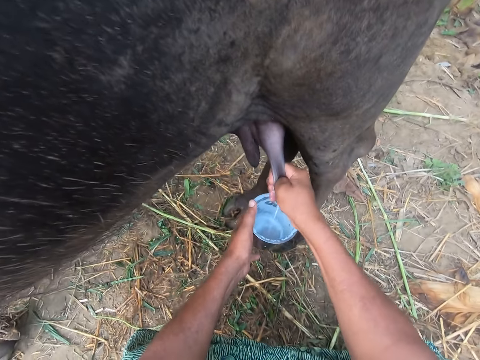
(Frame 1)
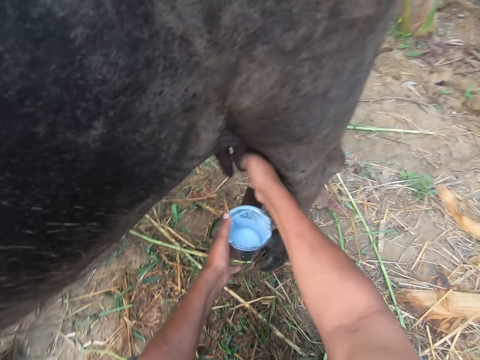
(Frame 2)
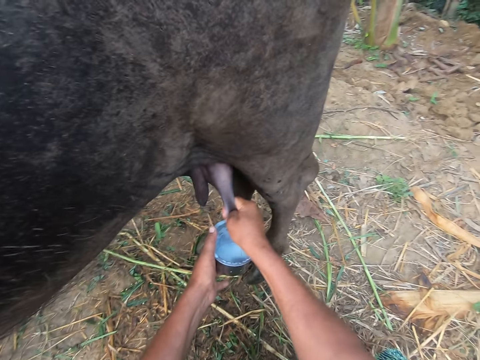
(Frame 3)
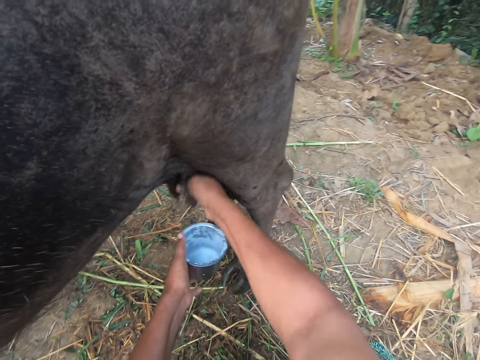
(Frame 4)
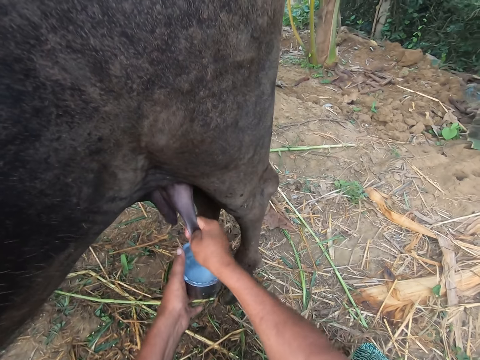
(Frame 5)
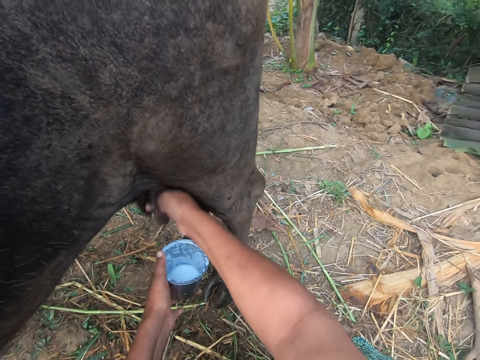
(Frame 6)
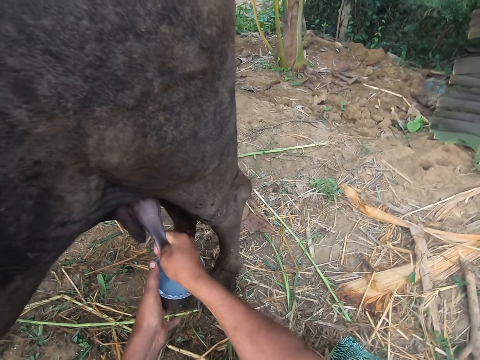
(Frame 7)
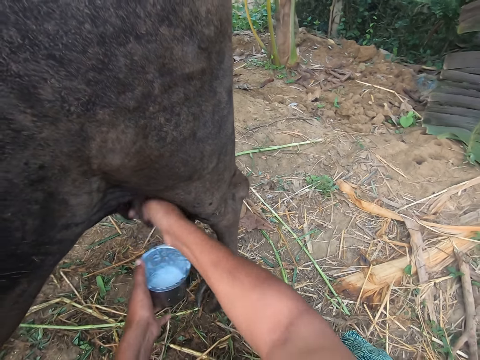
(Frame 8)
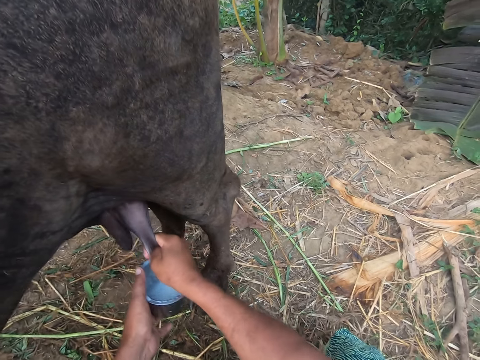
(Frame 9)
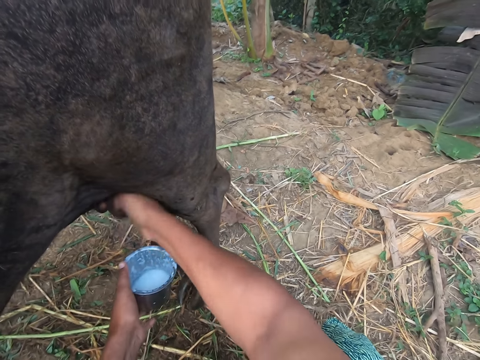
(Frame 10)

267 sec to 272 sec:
The camera wearer milks the cow.

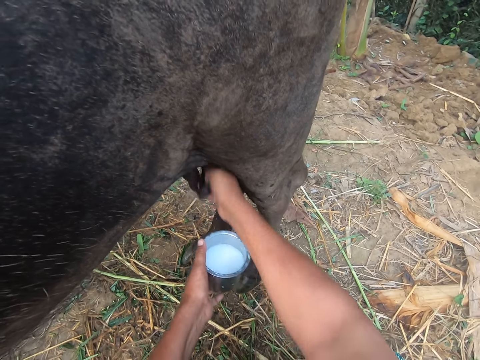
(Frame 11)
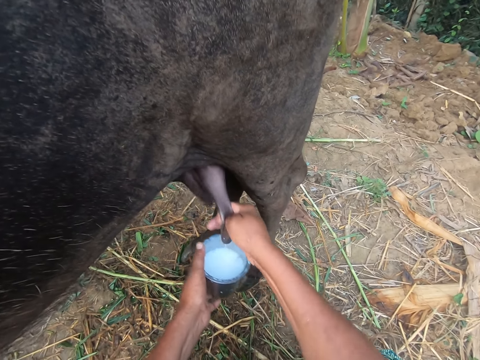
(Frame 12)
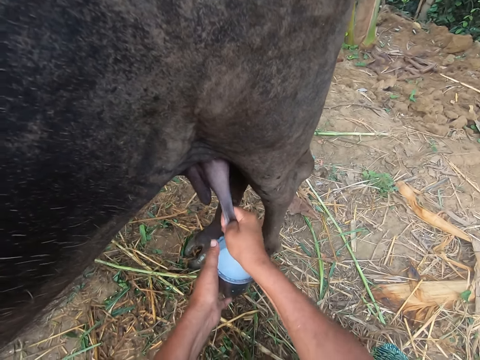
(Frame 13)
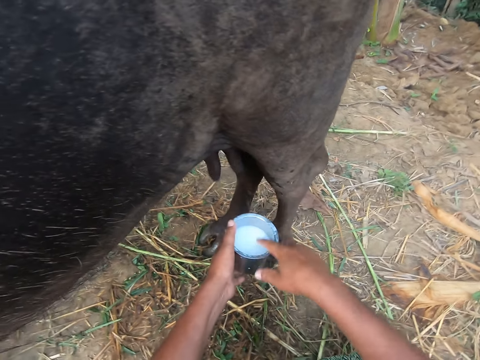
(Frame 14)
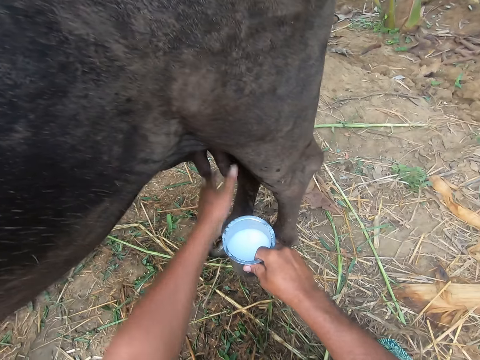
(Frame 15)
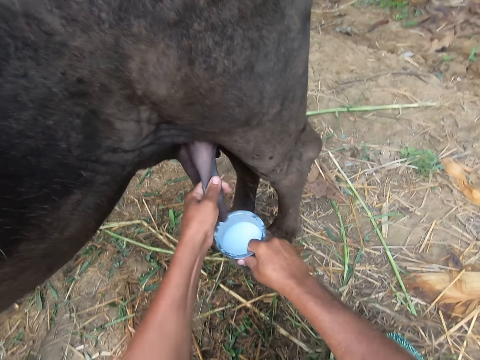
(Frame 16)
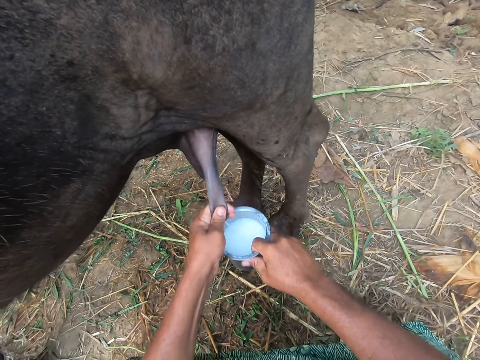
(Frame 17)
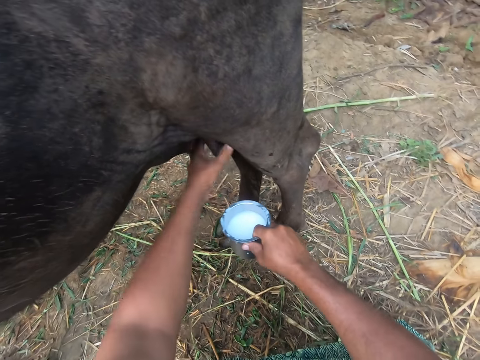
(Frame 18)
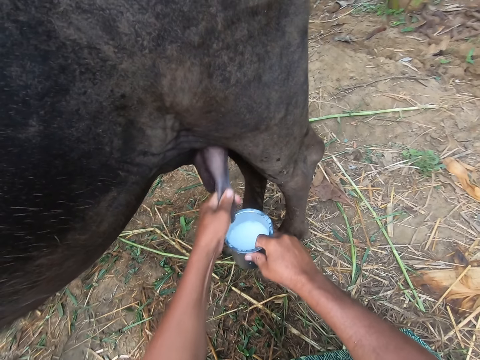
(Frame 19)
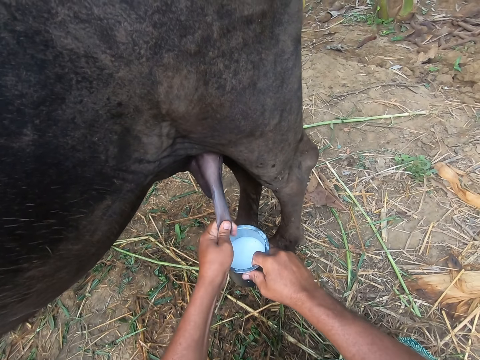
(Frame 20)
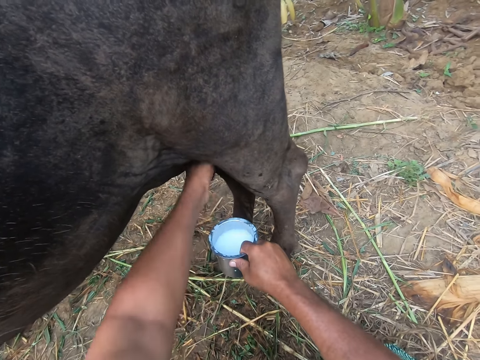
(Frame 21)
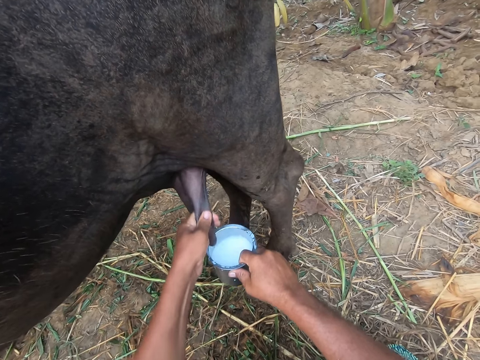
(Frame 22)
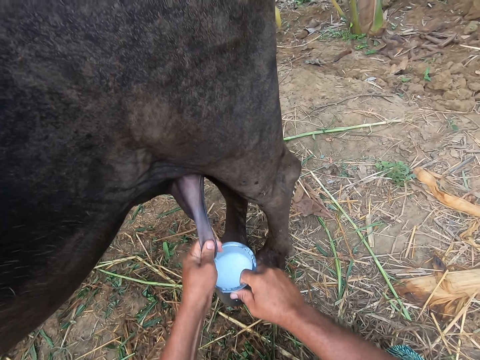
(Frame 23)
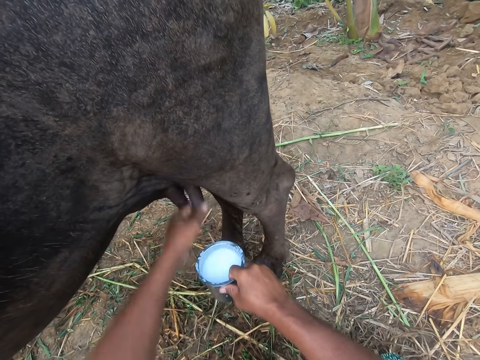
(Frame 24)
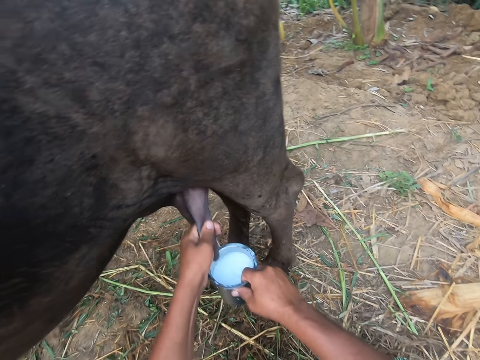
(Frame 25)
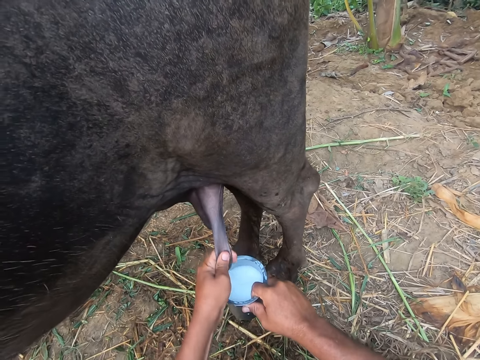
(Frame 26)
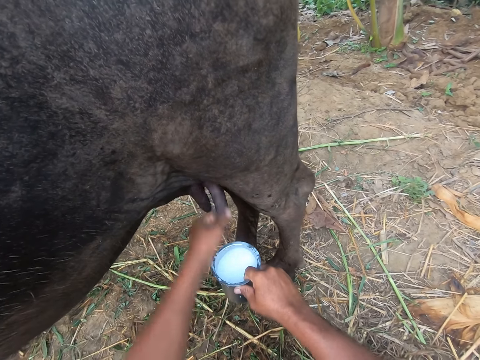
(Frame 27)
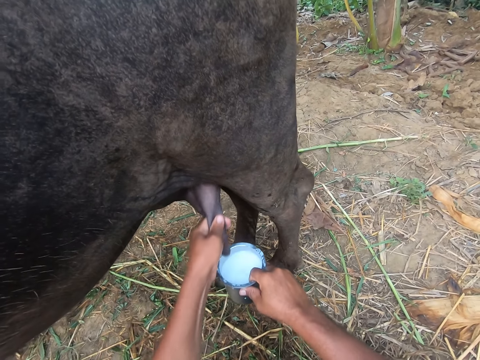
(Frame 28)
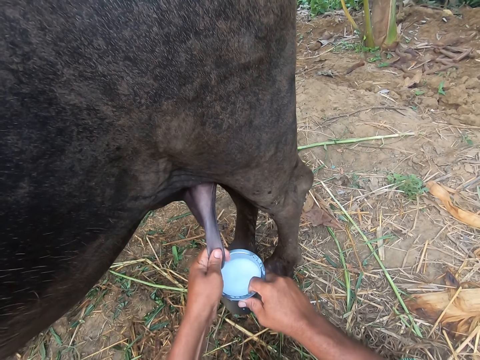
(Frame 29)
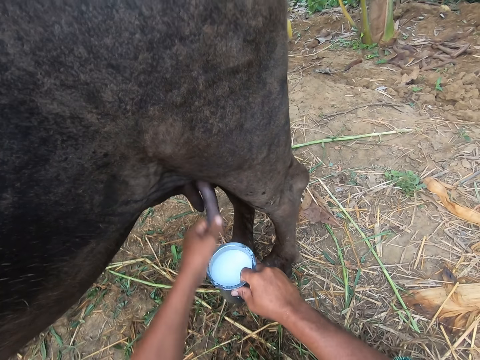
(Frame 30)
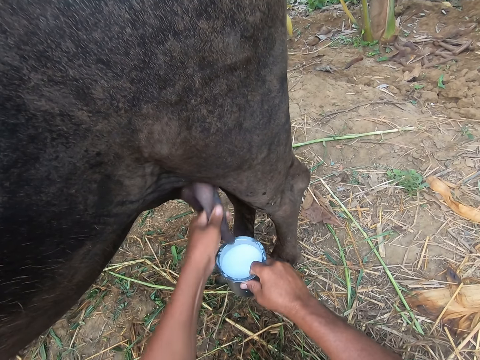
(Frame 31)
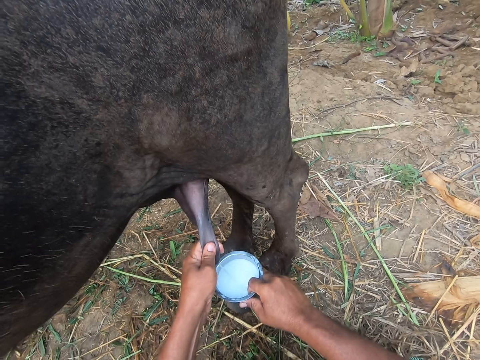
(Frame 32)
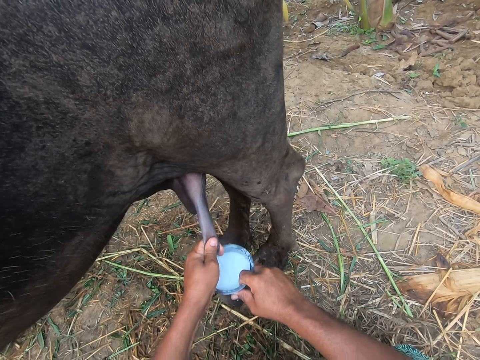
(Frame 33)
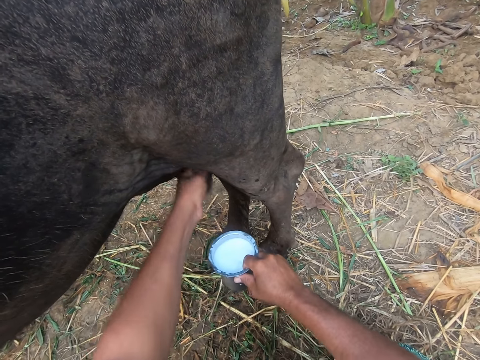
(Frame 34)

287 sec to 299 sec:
The camera wearer swings the right hand. He passes the milk cup or tin from his left hand to his right hand. He swings the left hand and holds the tin. He holds the cow breast and milks the cow.

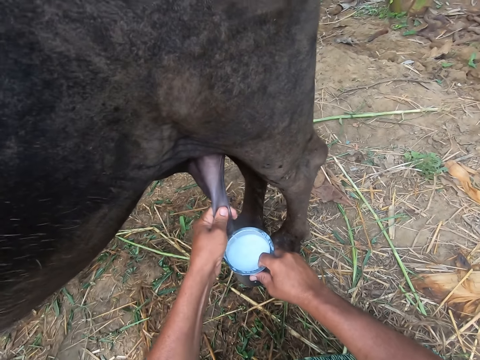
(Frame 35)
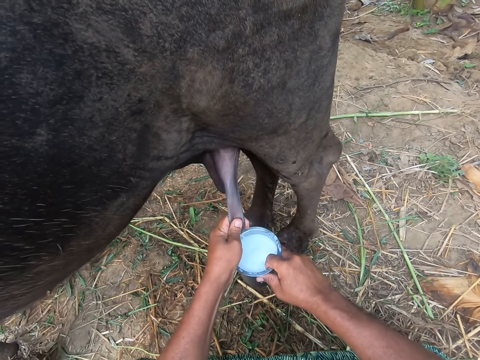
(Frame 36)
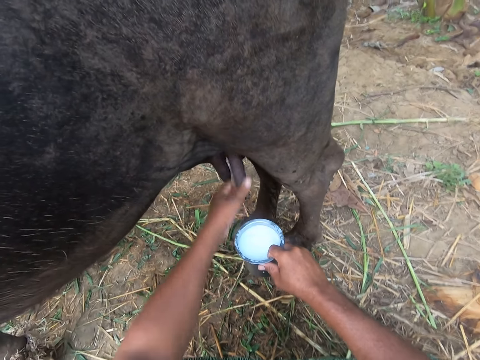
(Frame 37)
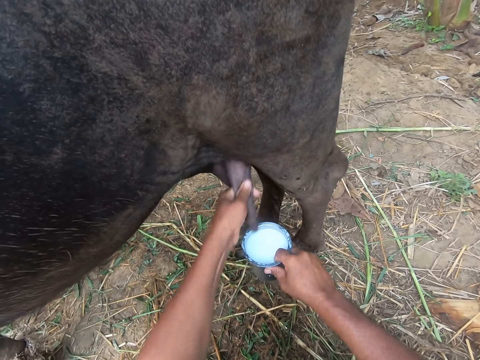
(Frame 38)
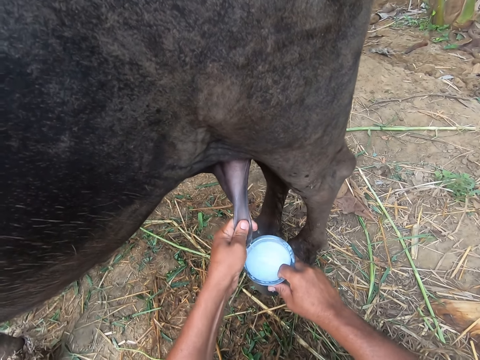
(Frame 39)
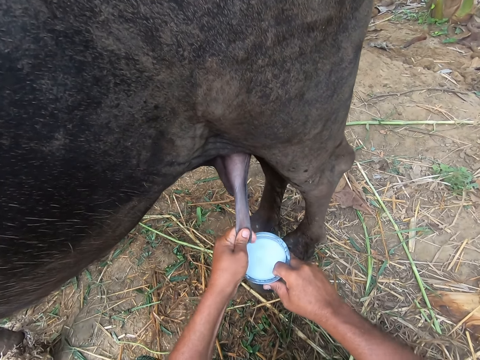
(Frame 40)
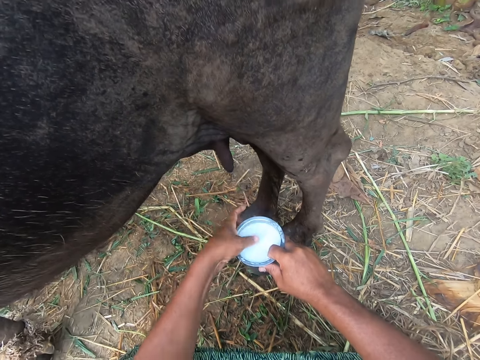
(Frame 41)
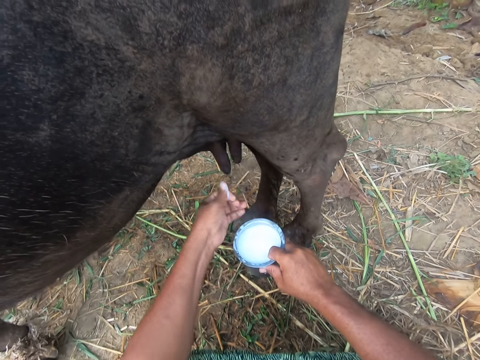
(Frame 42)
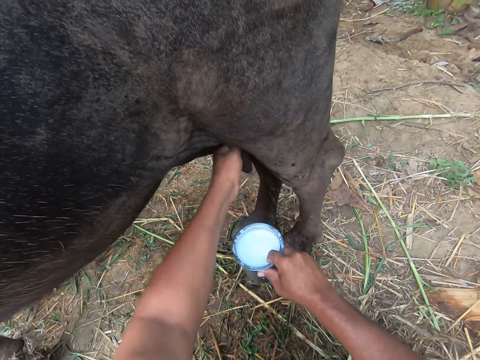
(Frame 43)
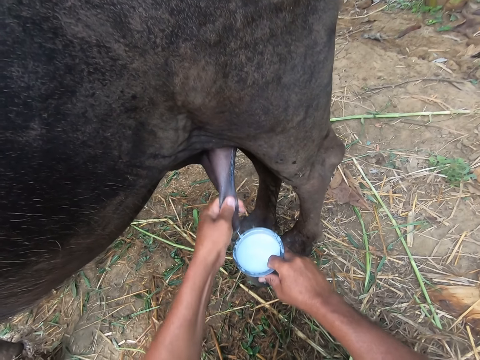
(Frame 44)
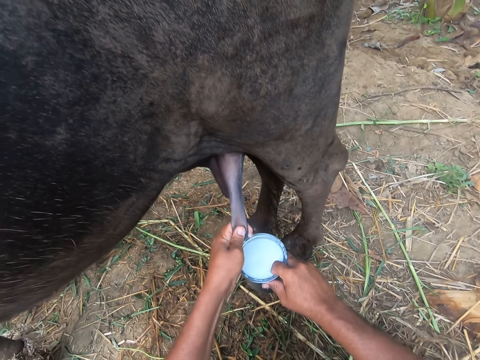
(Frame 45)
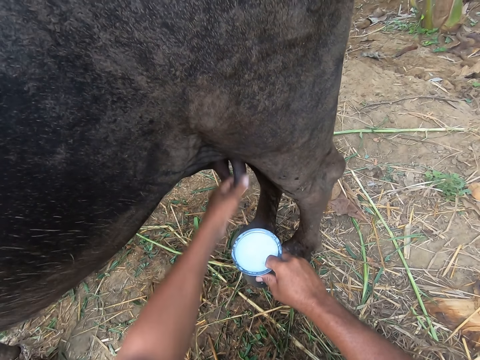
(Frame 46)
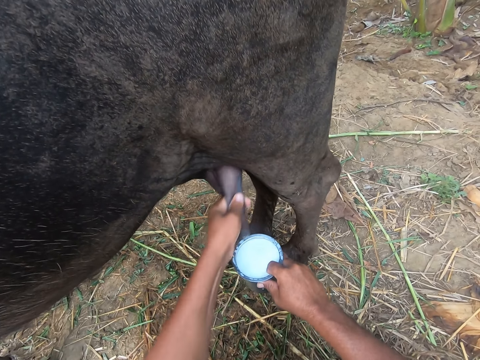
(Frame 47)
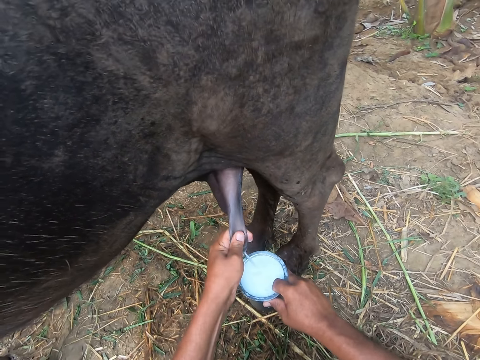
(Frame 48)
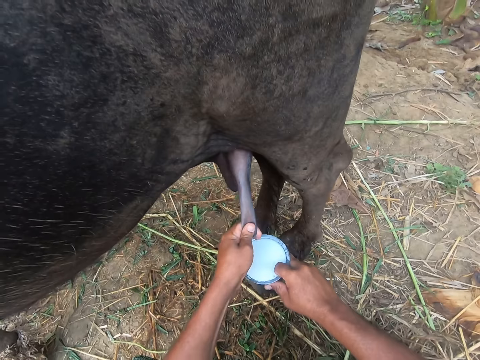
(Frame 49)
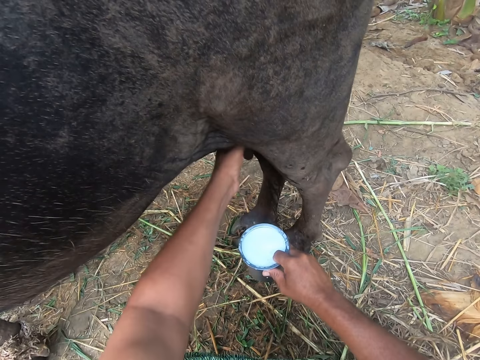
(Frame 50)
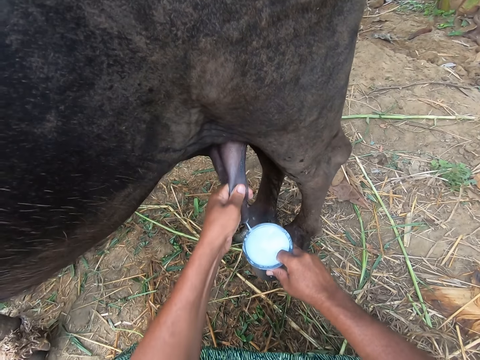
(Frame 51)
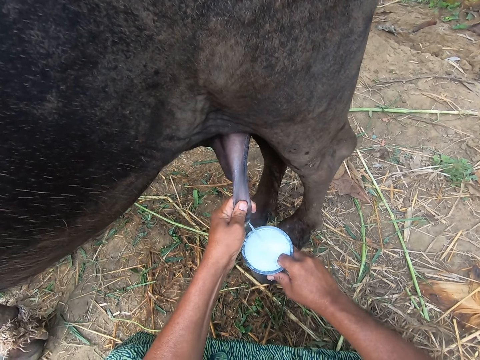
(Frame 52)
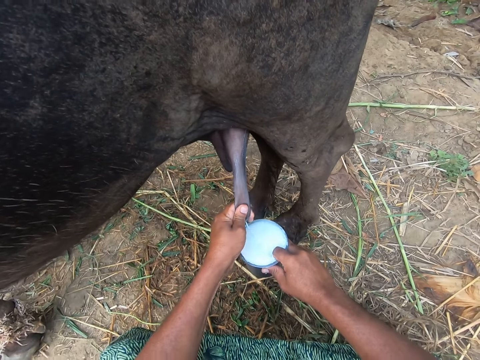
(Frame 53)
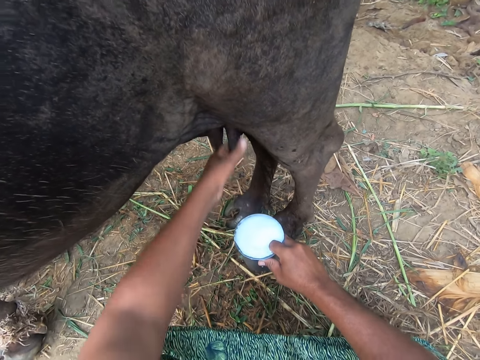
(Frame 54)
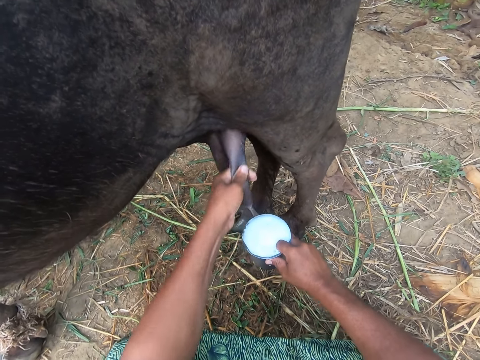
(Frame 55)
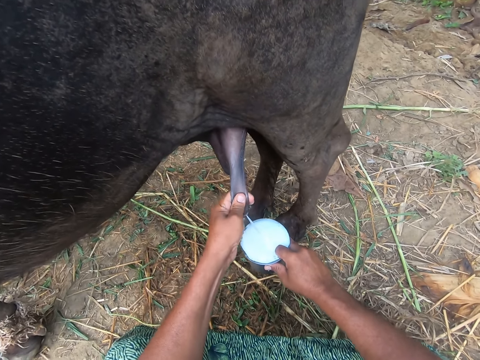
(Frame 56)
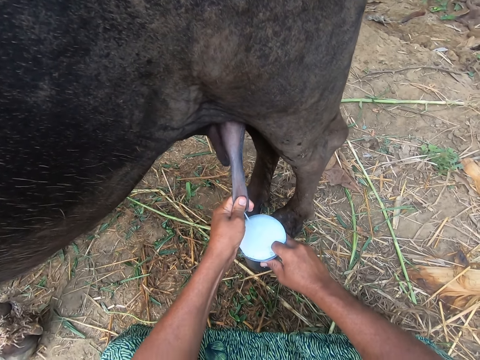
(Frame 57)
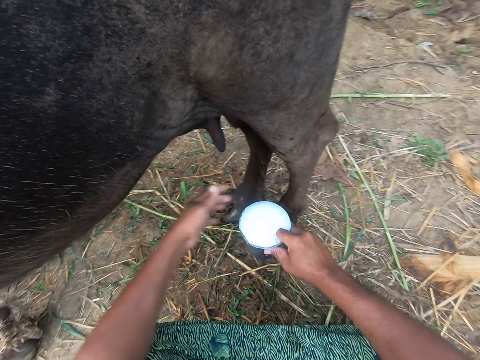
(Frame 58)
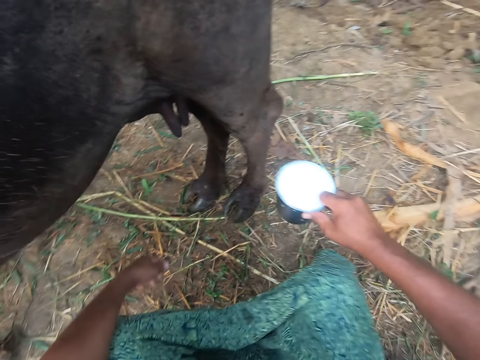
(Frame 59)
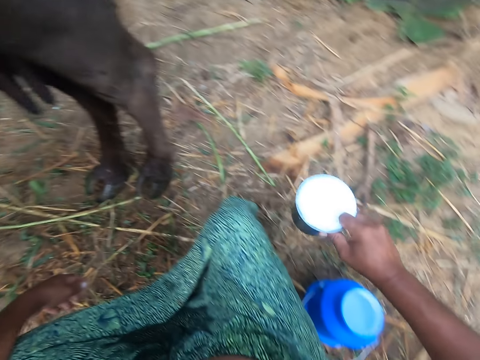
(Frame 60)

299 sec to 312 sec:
The camera wearer swings the left hand, touches the milk, rubs the milk on the fingers, holds the cow breast and milks the cow. They swing the left hand. They swing the hand that is holding the tin.
